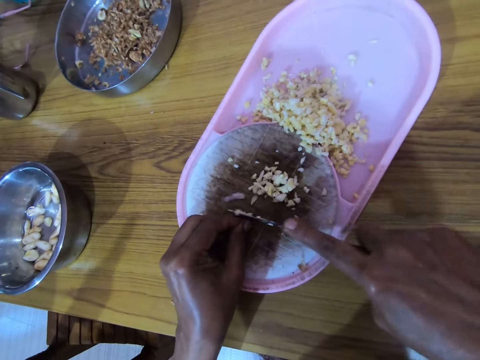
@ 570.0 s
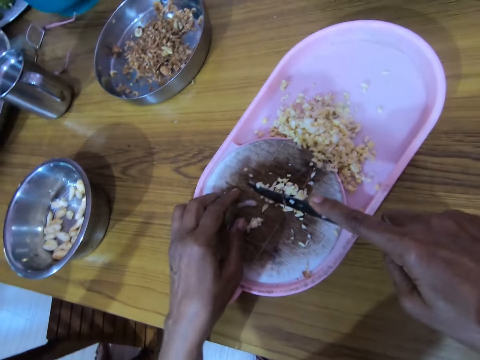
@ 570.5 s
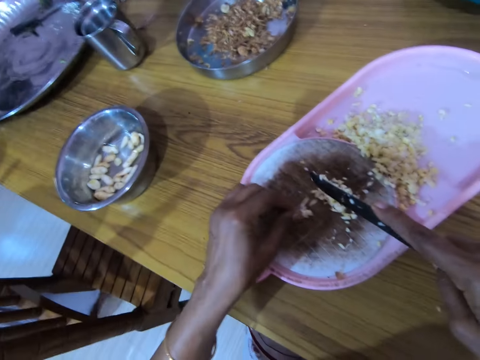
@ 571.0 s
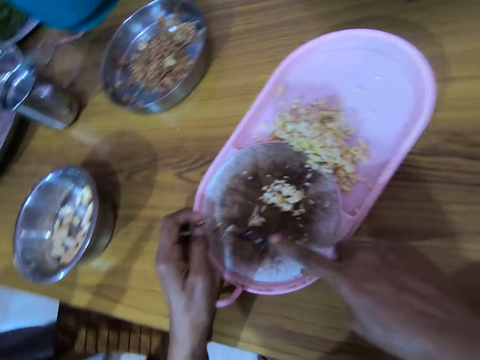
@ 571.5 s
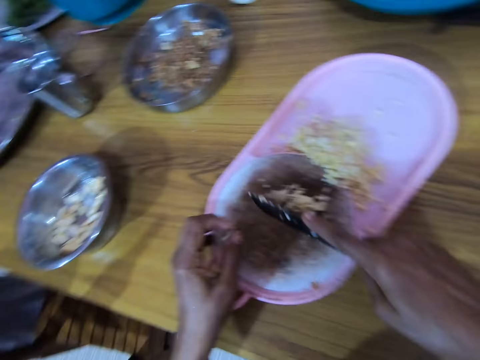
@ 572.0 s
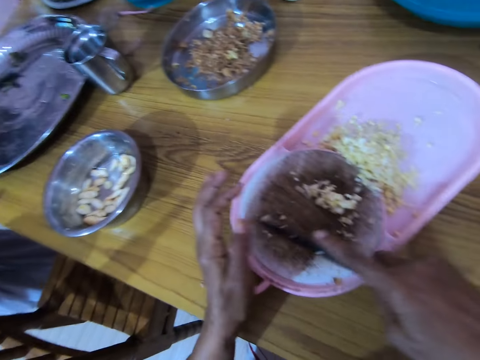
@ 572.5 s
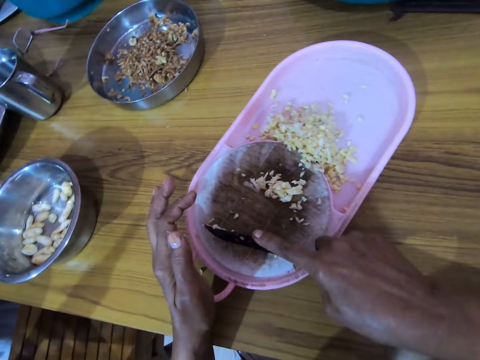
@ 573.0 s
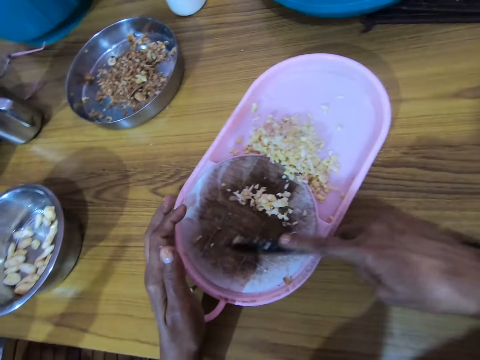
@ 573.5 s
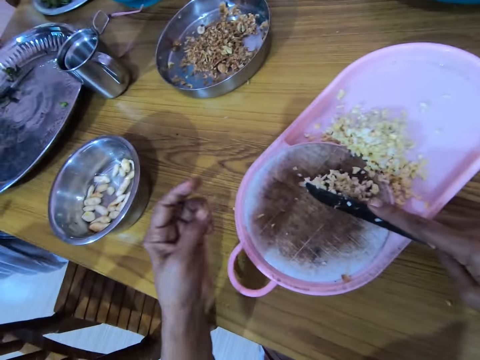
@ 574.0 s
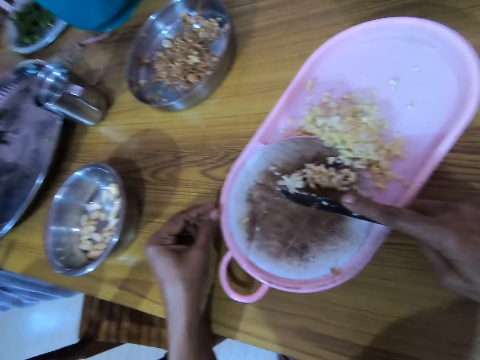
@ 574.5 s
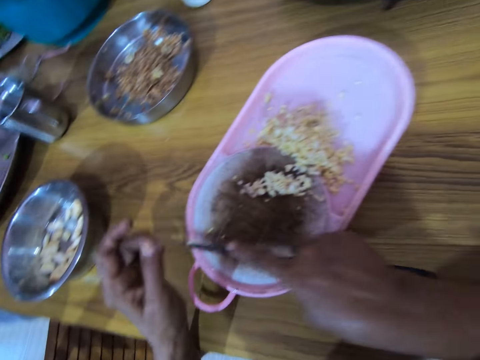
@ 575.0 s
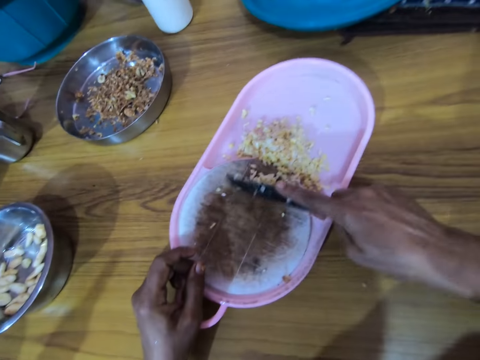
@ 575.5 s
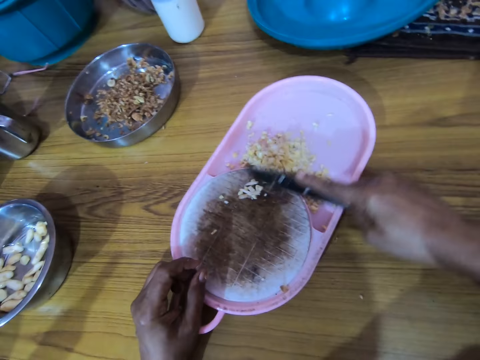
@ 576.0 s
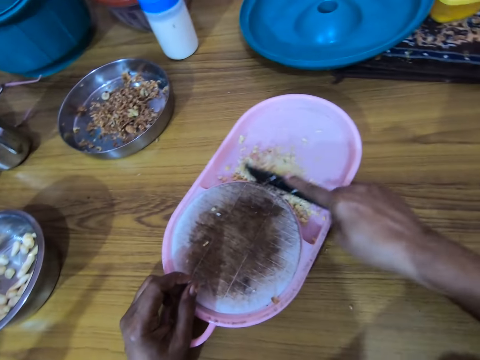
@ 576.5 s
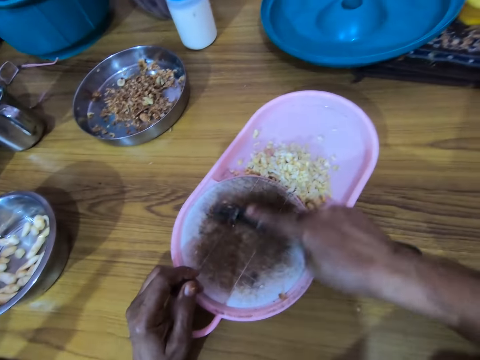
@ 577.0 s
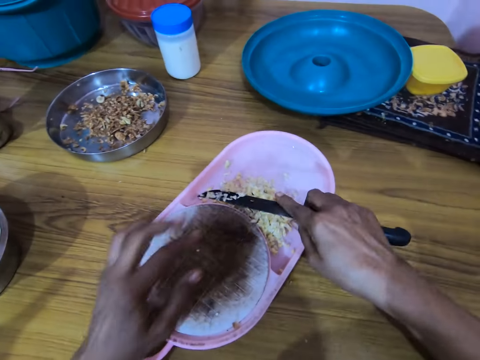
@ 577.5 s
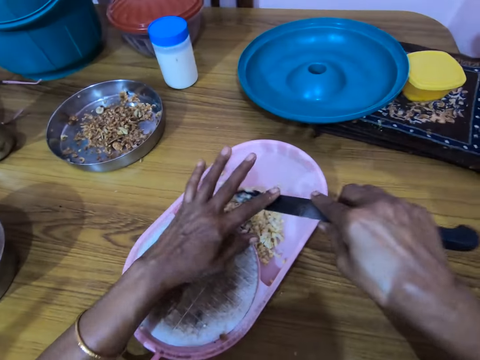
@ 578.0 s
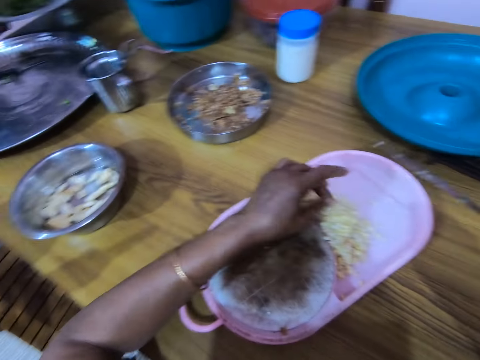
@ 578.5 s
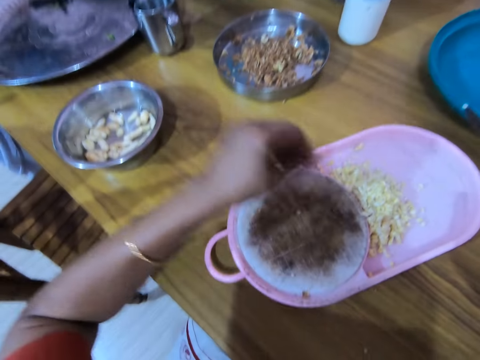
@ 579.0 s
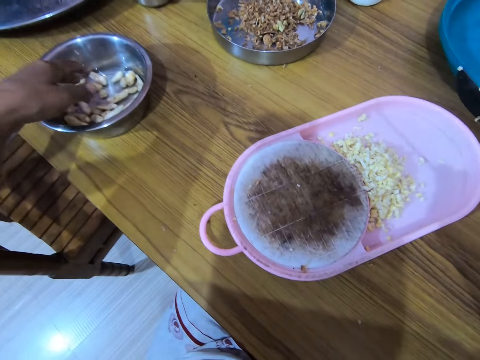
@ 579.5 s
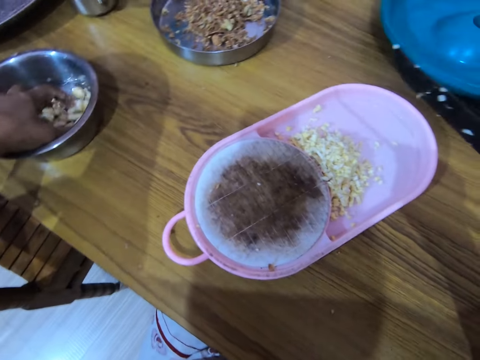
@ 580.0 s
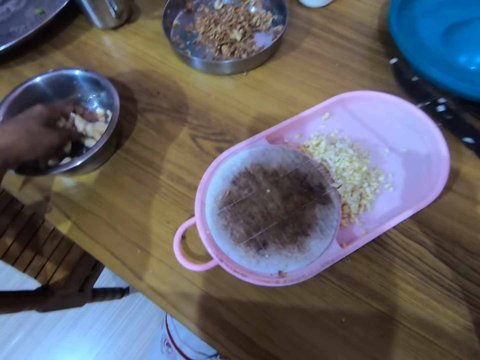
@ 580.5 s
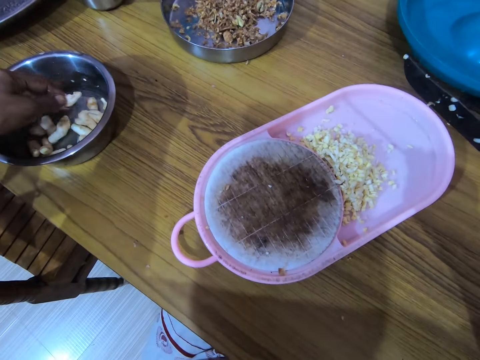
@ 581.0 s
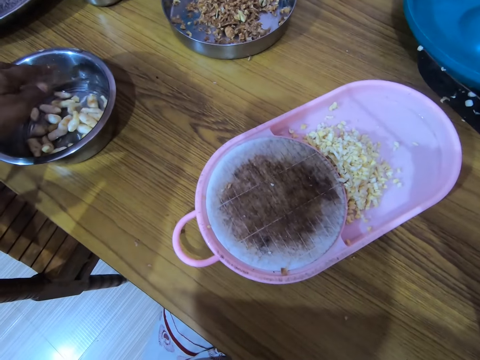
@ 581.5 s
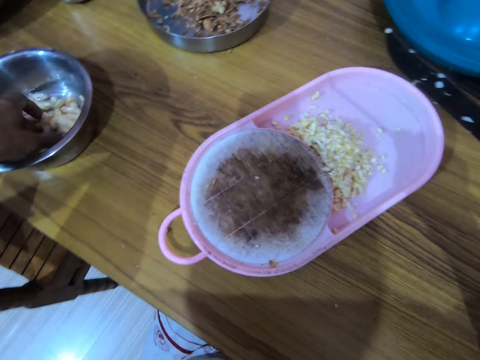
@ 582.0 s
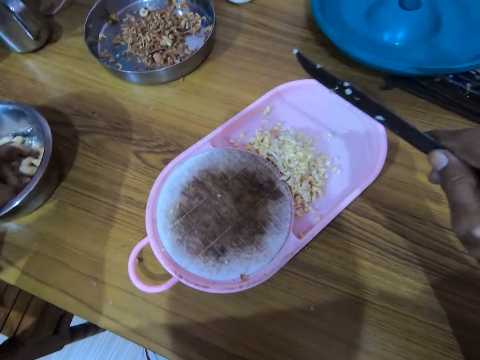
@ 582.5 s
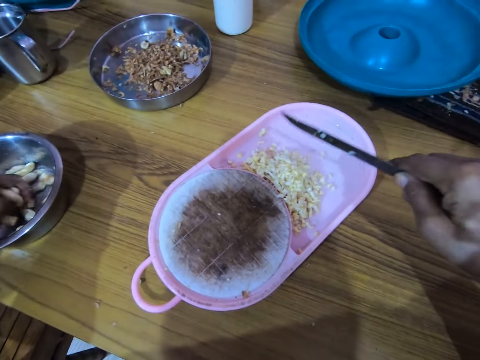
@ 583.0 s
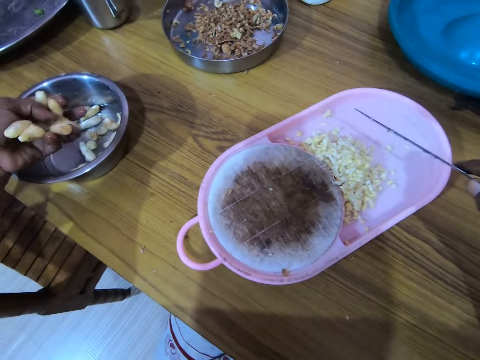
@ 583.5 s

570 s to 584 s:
The camera wearer drags the cut ginger on the chopping board. They remove the ginger from the knife. They pick up gingers from the bowl.

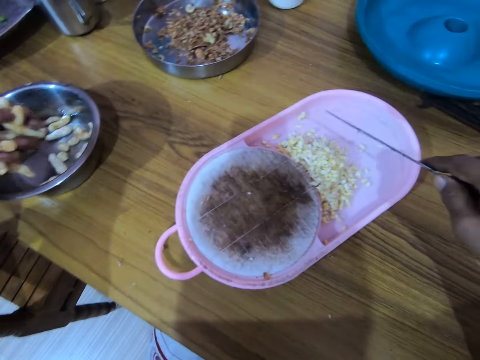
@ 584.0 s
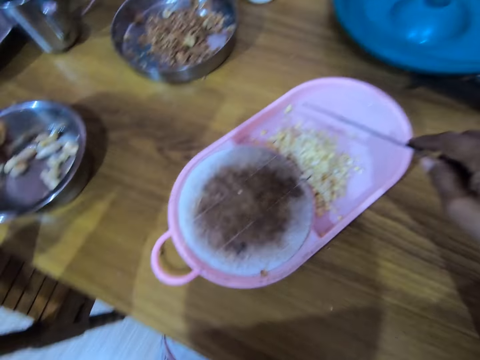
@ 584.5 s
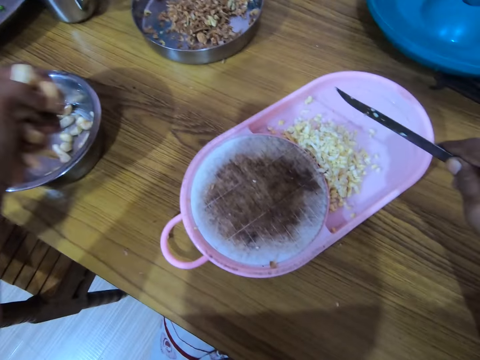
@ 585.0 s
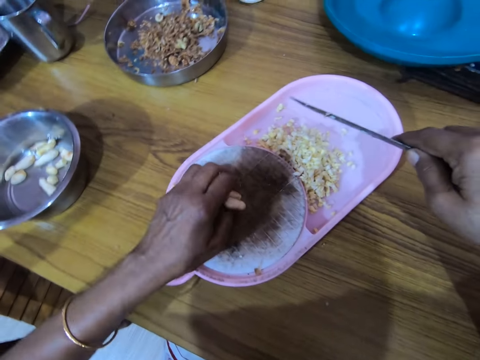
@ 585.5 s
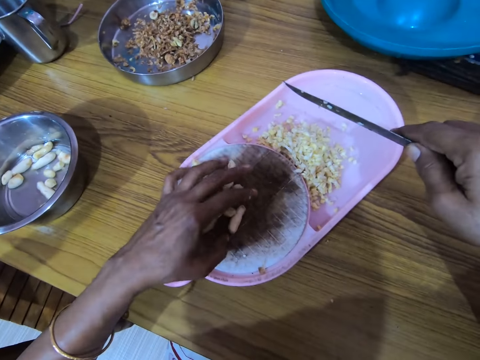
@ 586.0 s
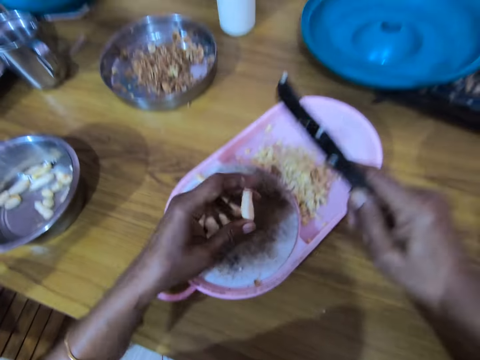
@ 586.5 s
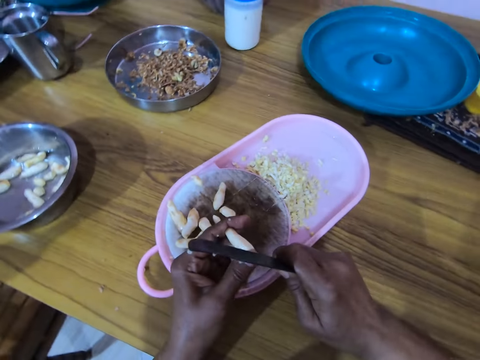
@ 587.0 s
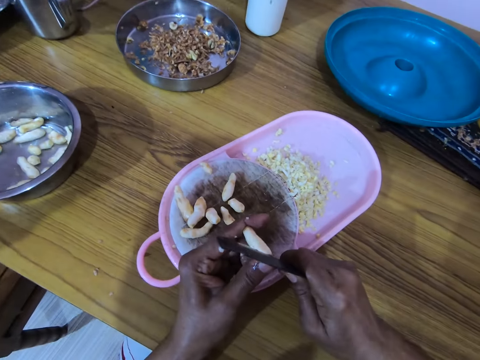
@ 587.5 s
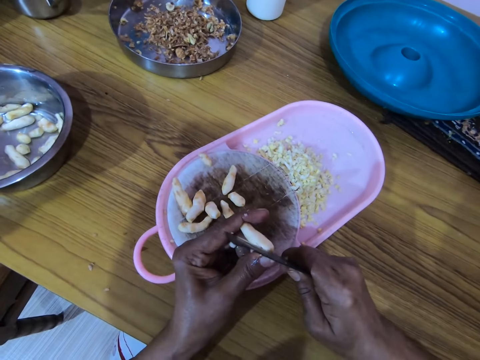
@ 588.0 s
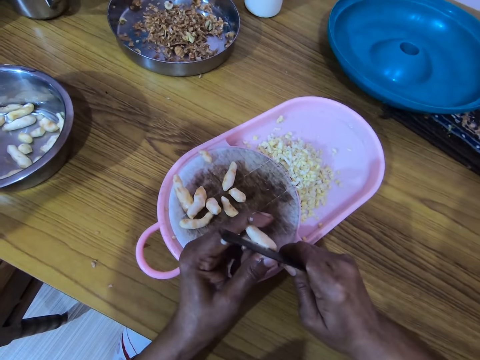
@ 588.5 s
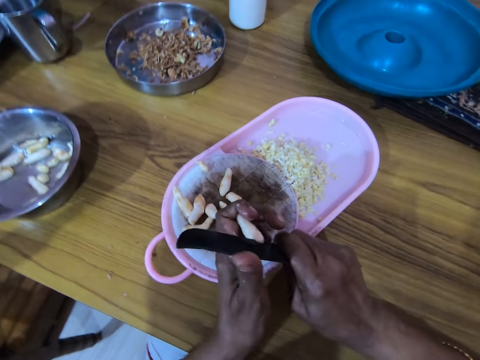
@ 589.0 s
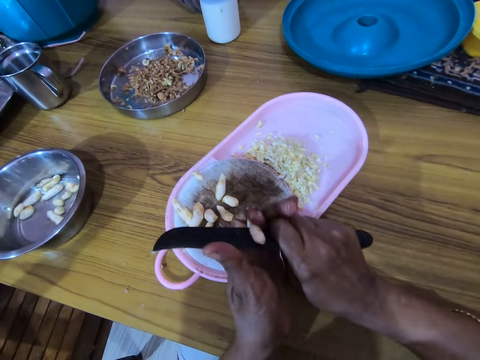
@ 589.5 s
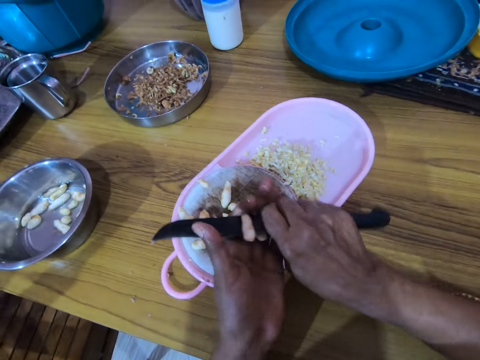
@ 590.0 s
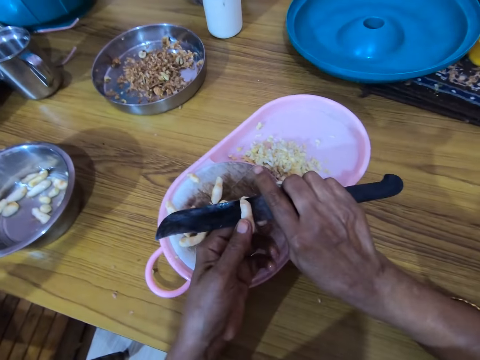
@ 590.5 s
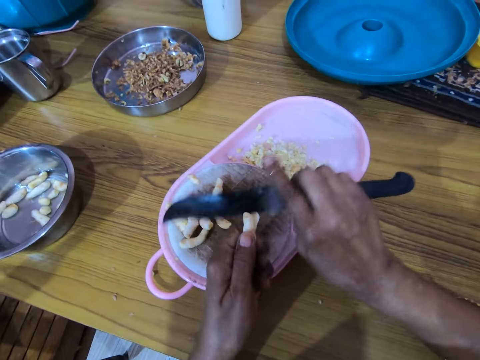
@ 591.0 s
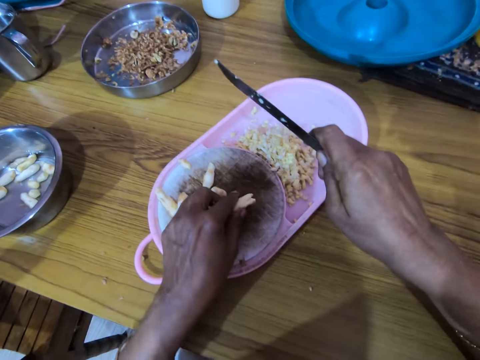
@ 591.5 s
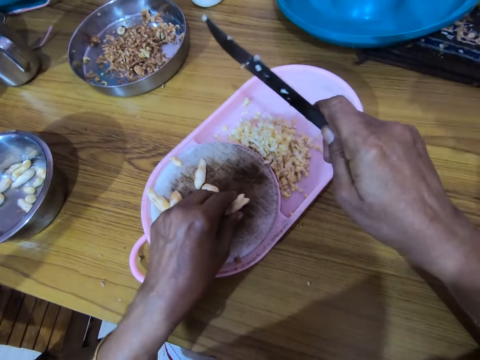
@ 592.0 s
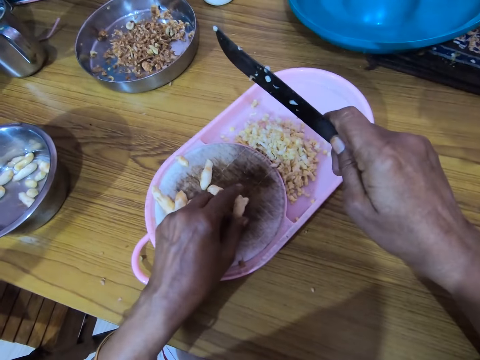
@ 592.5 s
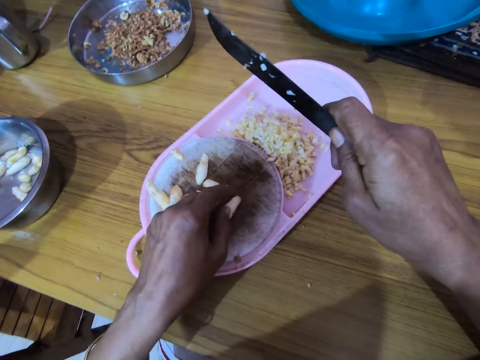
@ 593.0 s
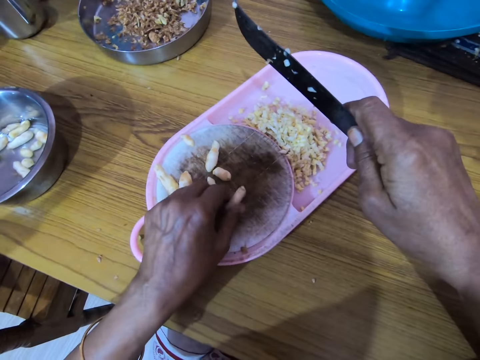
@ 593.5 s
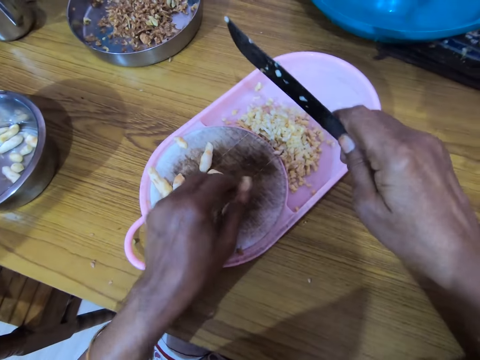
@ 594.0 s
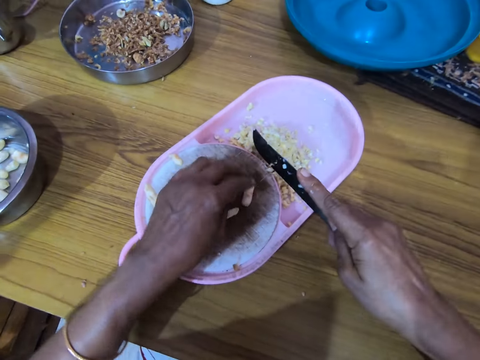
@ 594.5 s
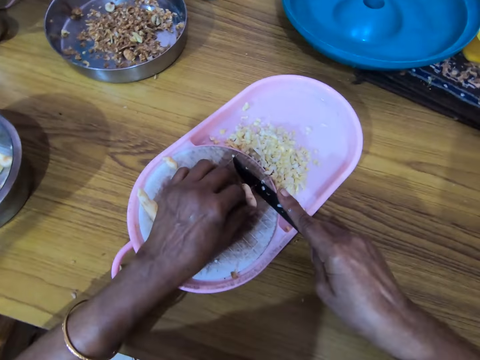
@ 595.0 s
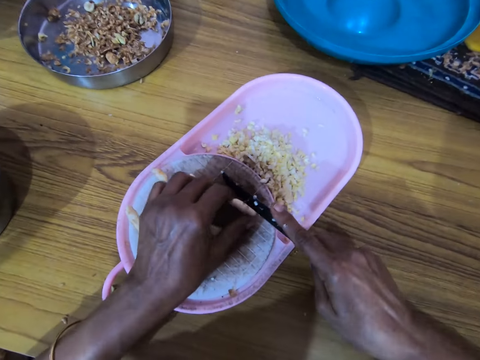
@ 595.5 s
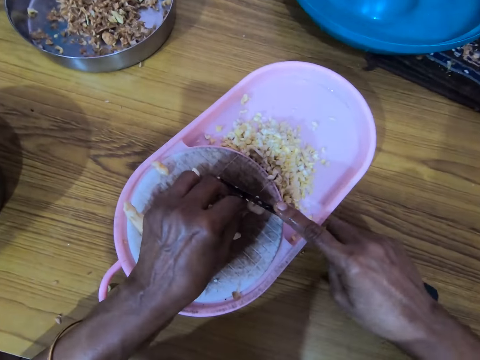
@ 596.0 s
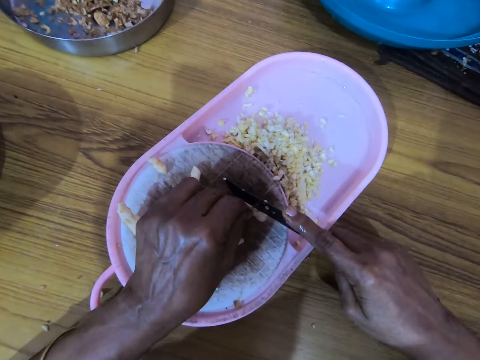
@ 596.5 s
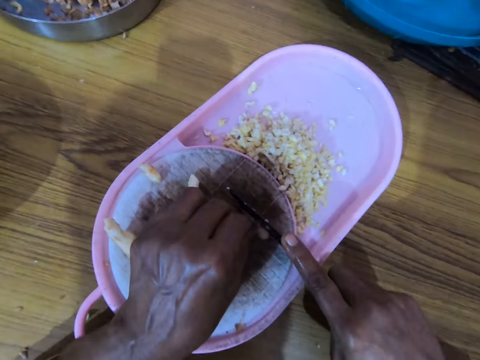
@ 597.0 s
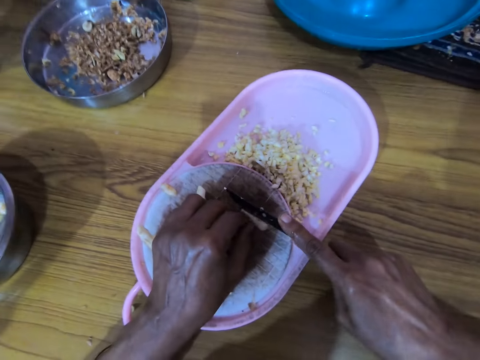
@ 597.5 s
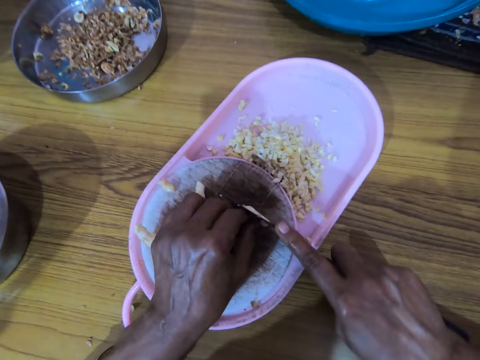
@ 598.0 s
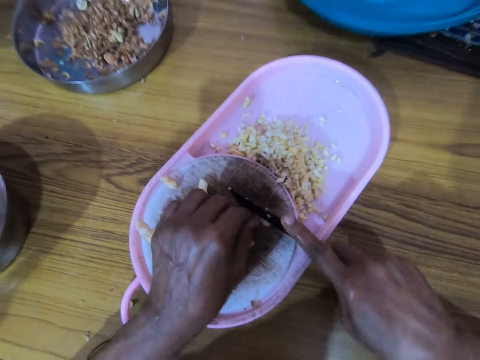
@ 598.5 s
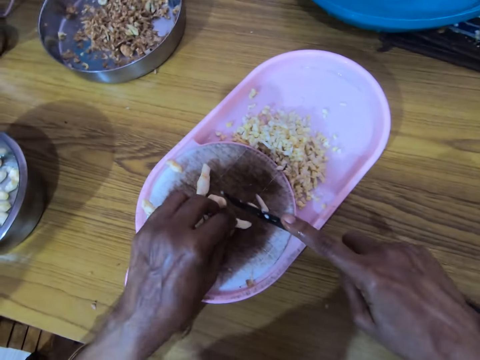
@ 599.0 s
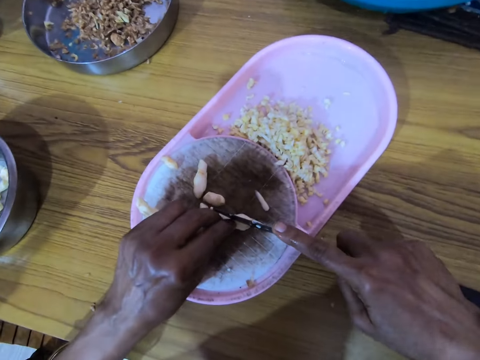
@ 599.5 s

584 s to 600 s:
The camera wearer puts down the ginger on the chopping board. They dice the ginger.
